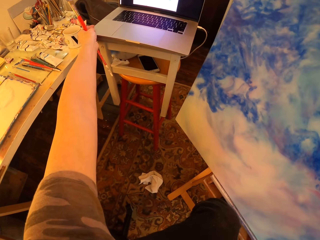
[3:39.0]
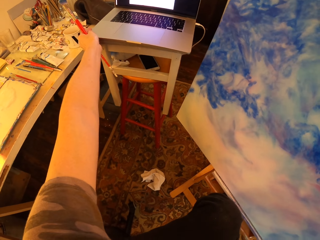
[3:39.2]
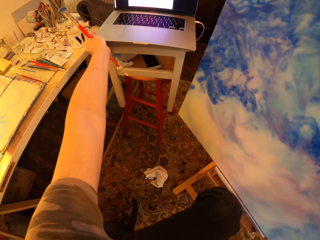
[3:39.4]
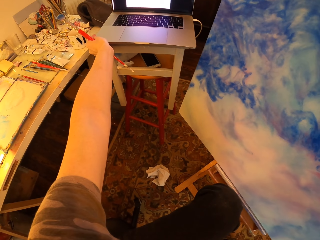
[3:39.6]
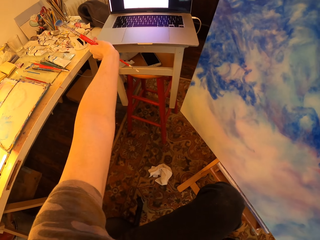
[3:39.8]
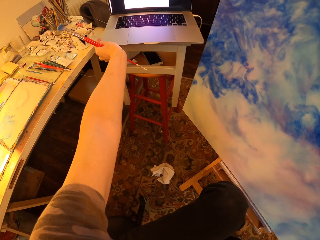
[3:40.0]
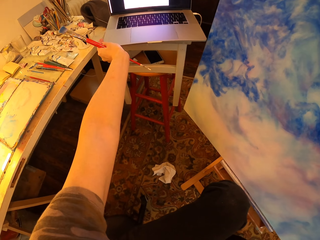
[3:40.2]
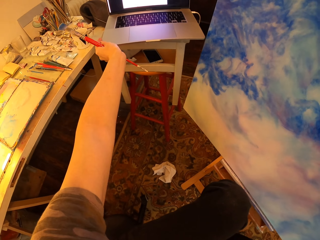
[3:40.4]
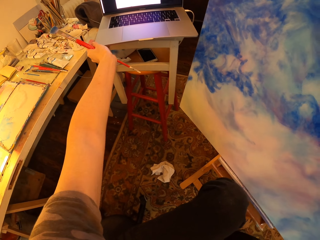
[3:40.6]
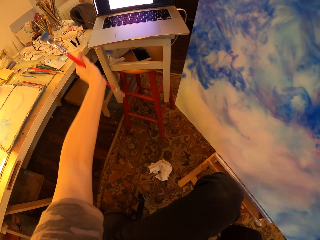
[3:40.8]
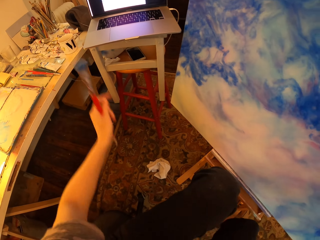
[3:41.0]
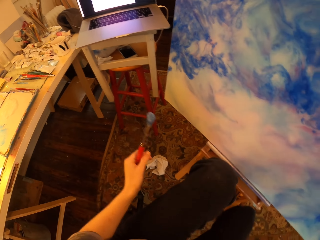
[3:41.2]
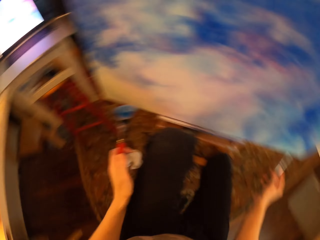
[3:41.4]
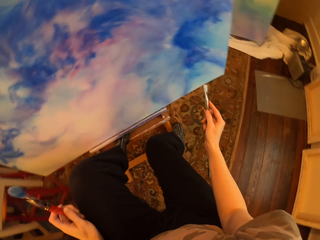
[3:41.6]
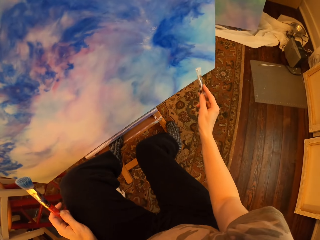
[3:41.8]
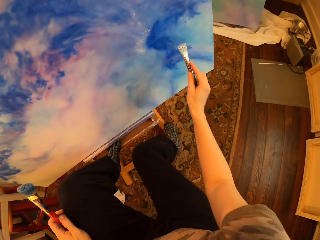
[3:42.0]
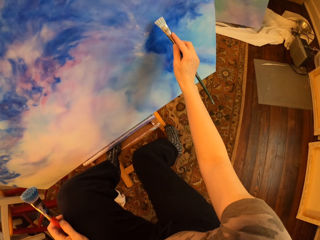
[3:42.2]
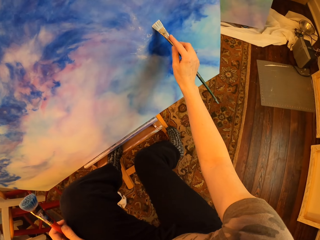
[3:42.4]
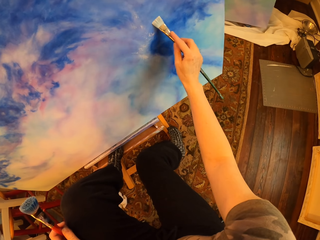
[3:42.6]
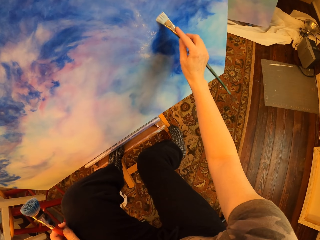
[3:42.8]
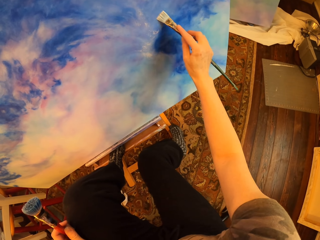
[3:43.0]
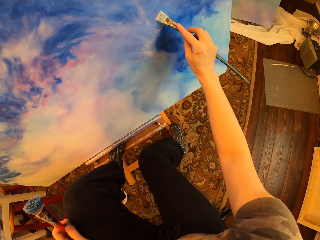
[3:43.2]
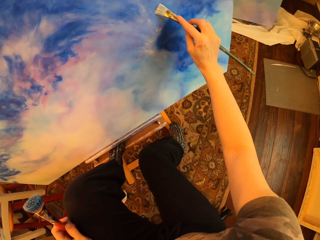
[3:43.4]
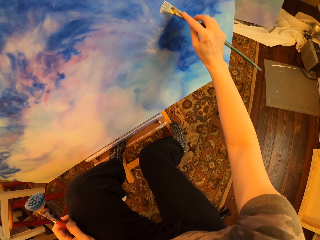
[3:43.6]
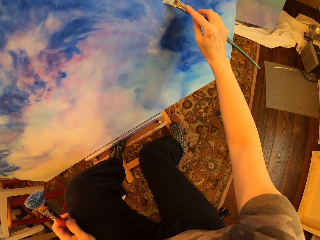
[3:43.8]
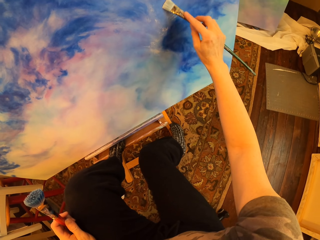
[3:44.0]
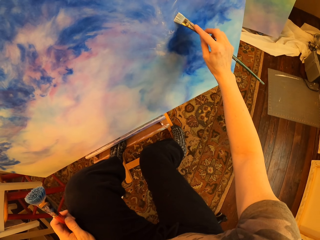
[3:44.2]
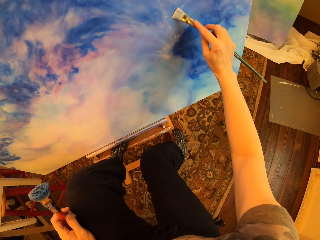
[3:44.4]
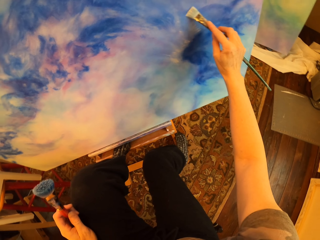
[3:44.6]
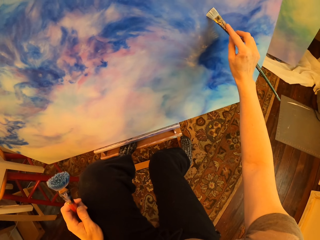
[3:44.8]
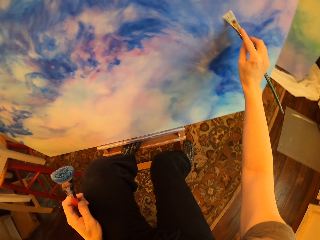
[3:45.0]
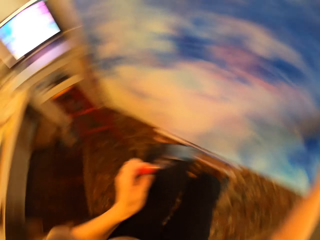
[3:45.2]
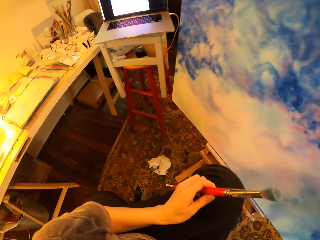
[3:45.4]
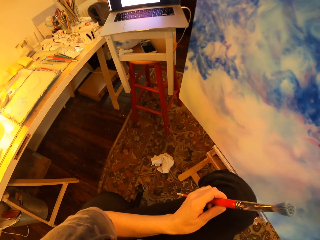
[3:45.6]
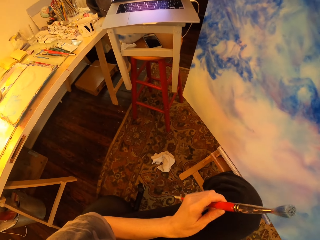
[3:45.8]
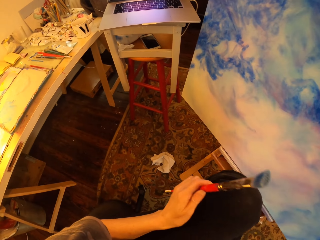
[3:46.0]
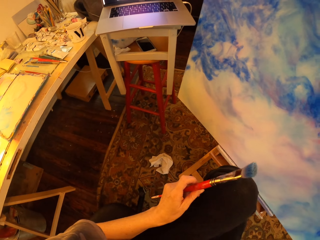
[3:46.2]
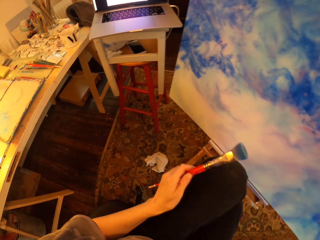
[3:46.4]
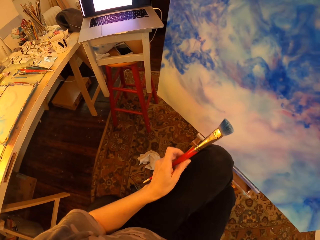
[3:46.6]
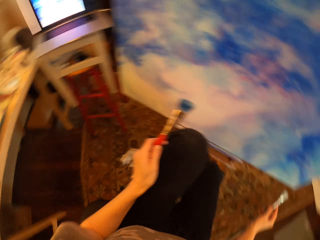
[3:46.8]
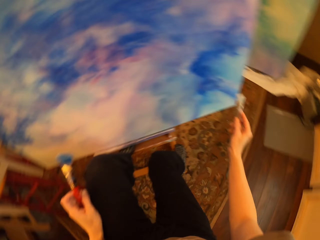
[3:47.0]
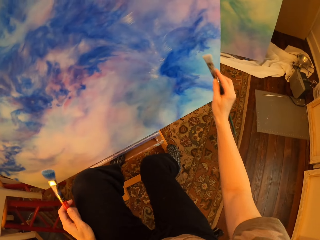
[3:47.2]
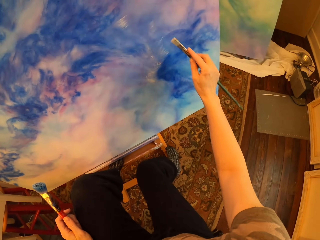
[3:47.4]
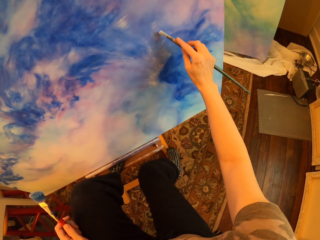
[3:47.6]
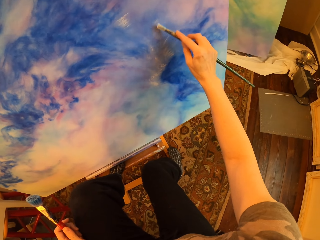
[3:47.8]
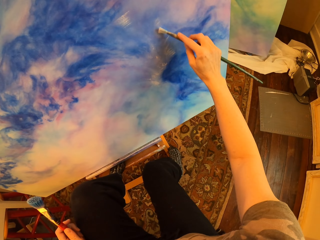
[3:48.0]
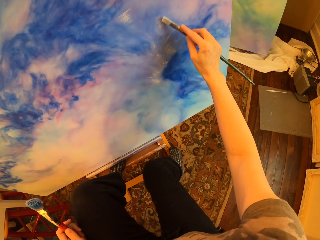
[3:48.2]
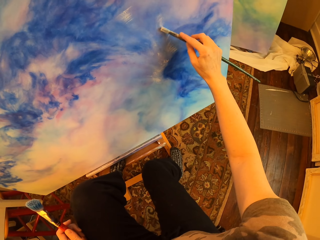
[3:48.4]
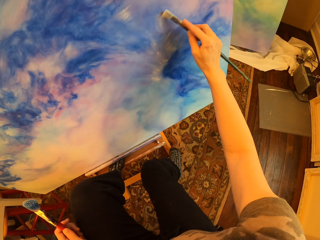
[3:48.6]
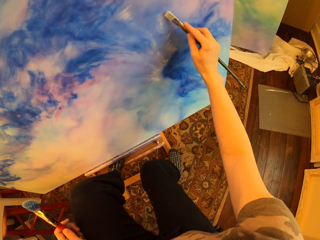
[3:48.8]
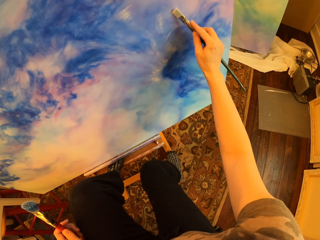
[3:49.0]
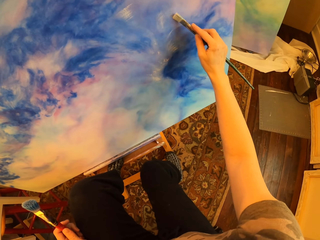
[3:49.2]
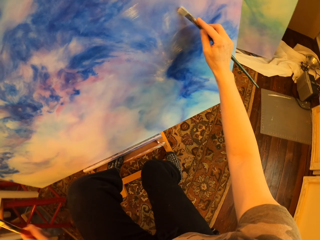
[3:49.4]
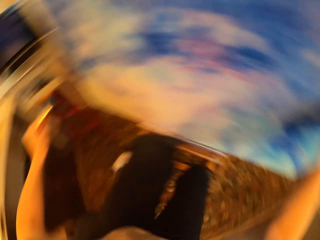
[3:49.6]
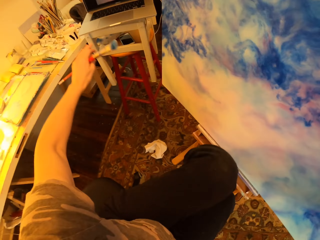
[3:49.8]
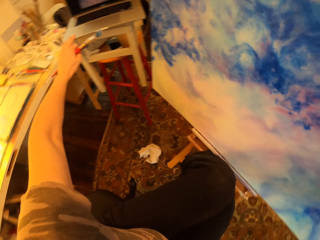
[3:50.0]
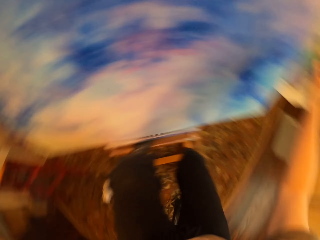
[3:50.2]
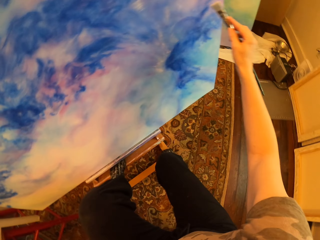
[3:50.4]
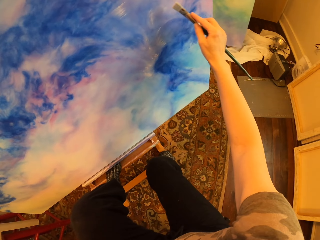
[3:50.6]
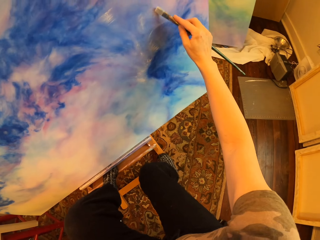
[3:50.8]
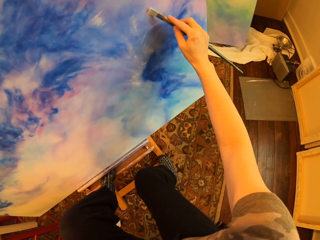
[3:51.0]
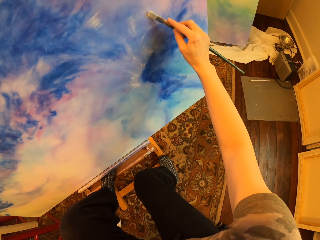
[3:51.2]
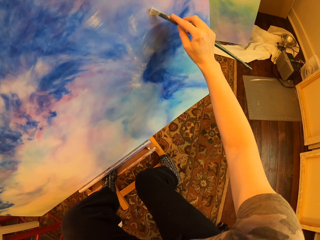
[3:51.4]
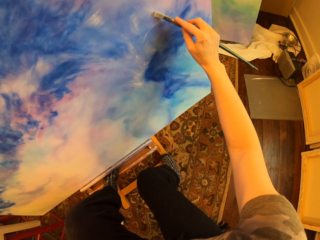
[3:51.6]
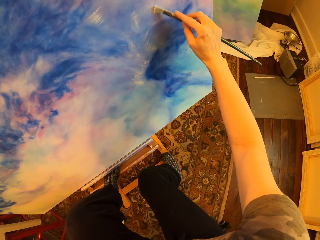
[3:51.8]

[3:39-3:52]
The camera wearer holds the laptop. They move the laptop. They paint the drawing paint. They hold the paintbrush. They look at the laptop. They paint the drawing paint.

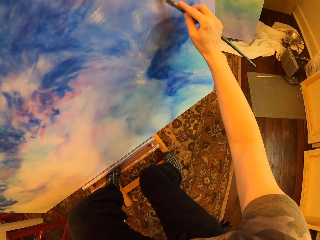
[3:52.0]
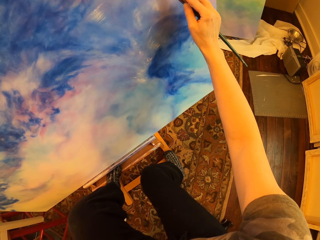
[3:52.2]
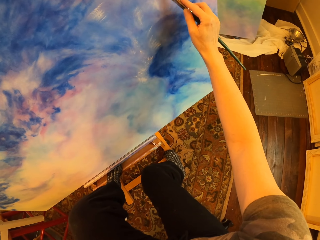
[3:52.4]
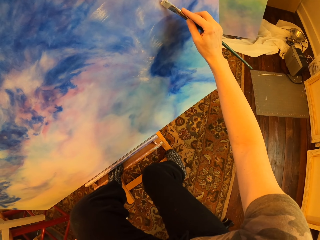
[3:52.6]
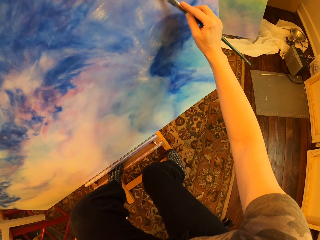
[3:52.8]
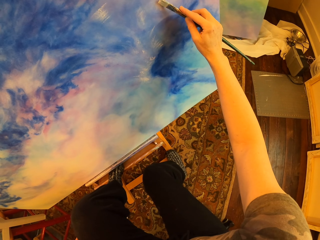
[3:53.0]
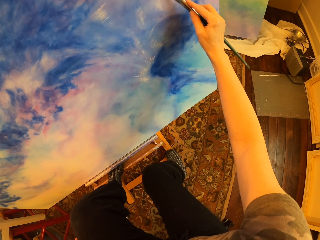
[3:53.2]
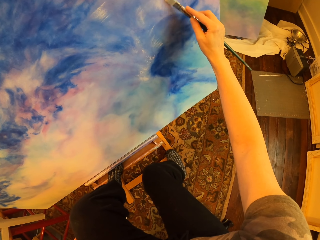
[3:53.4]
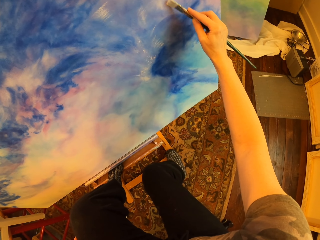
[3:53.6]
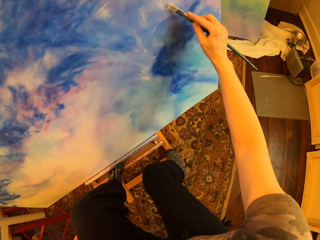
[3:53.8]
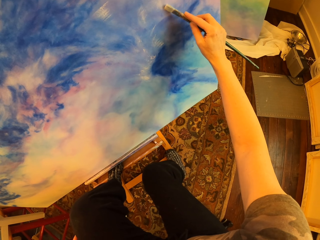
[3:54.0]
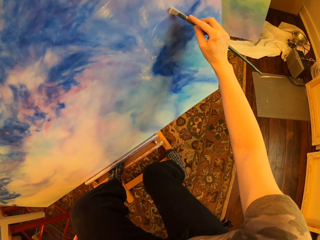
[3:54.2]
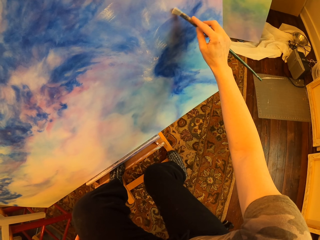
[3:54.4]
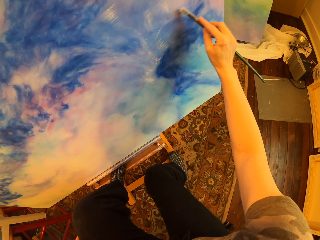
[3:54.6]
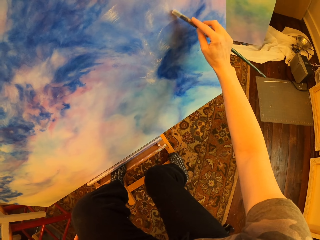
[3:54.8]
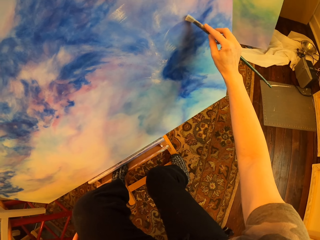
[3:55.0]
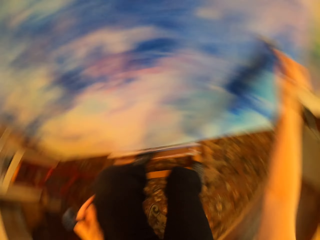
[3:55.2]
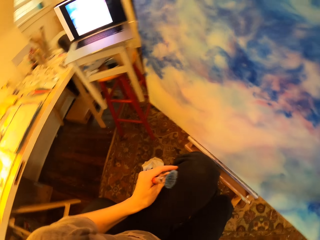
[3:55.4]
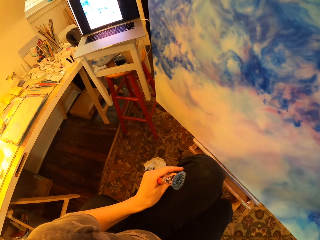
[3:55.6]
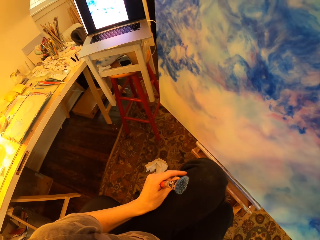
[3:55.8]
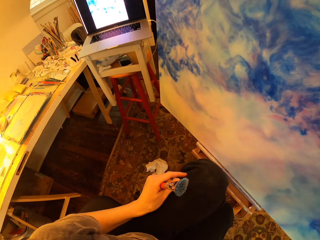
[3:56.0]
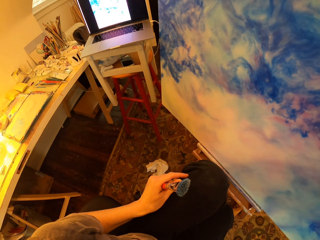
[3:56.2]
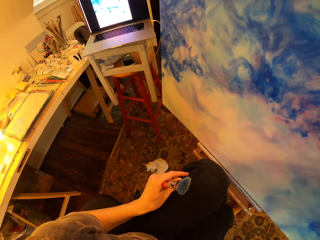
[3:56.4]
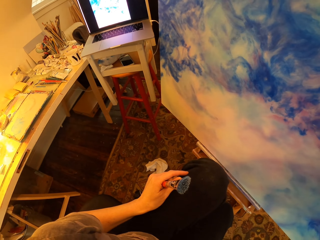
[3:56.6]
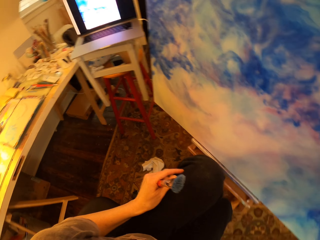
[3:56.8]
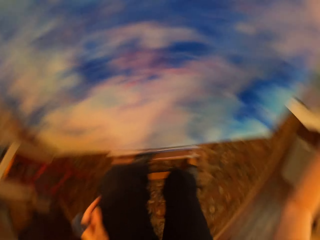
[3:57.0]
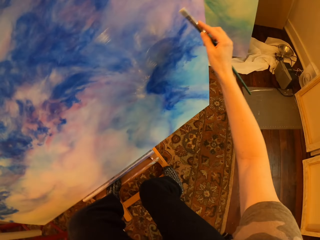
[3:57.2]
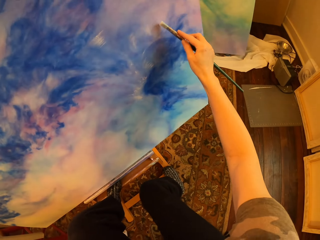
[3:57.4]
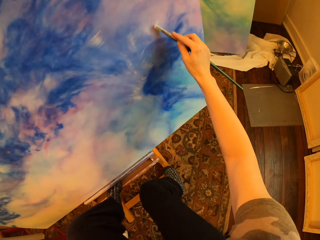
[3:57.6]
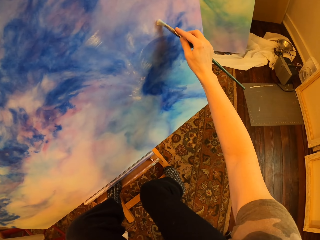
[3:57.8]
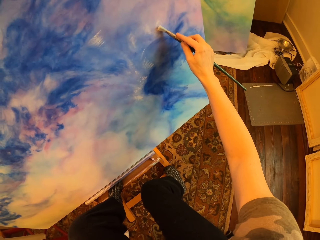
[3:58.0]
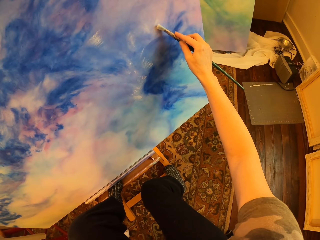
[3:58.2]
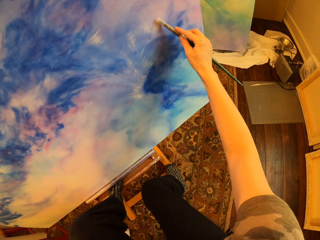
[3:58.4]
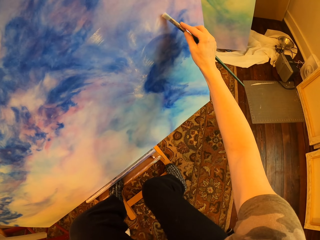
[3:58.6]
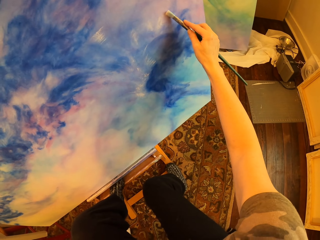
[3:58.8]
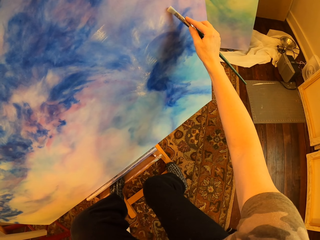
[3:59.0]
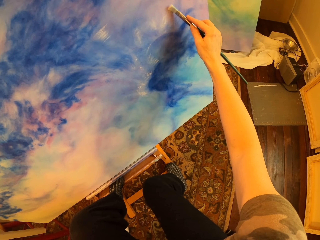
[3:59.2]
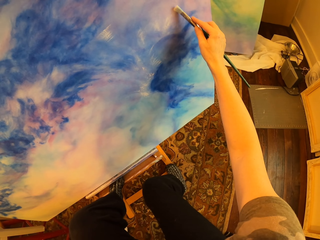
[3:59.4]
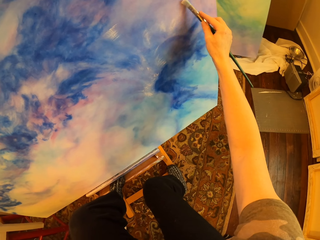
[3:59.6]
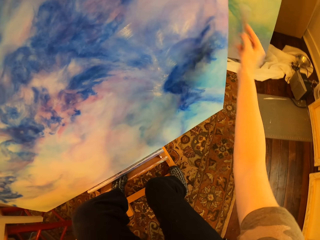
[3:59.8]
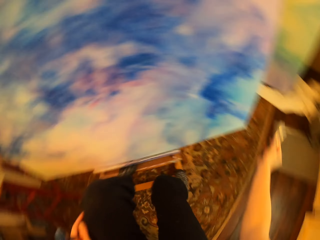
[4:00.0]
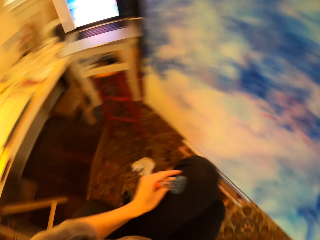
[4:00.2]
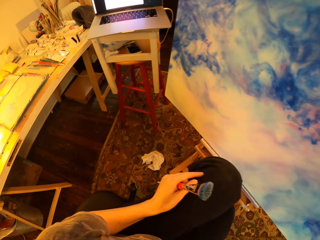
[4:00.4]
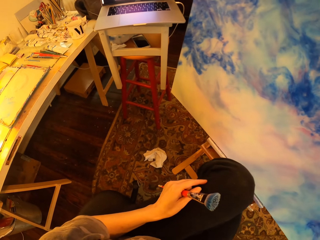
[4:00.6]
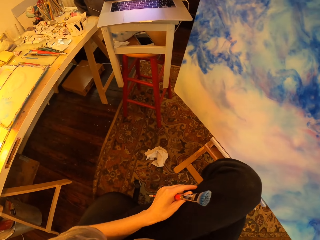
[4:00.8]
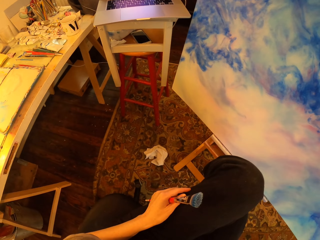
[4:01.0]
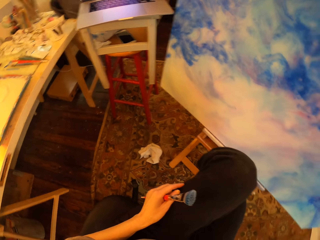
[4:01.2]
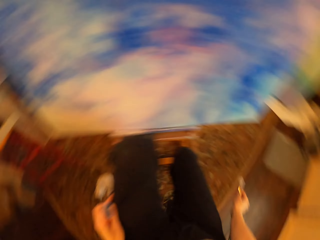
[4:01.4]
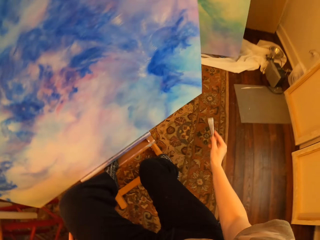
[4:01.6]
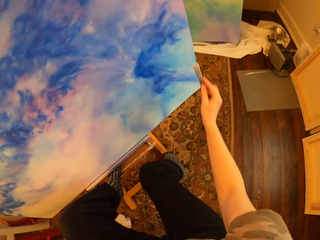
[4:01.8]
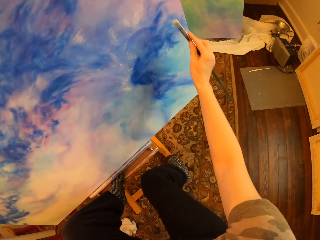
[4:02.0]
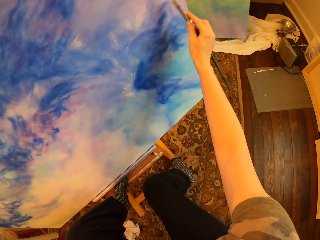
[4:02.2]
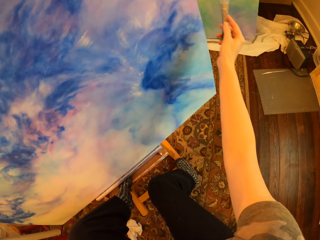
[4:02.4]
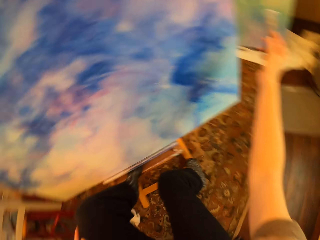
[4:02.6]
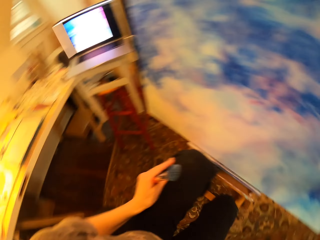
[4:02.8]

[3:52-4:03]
The camera wearer looks at the laptop. They hold the paintbrush. They paint the drawing paint.
